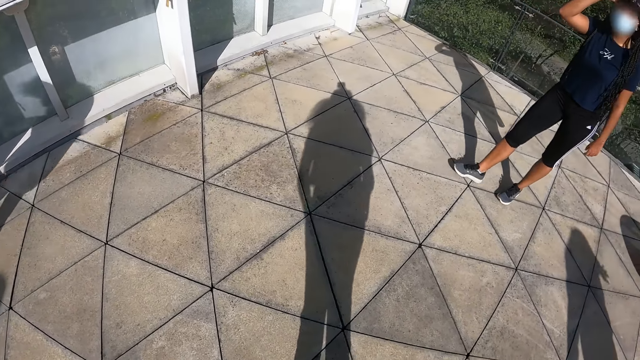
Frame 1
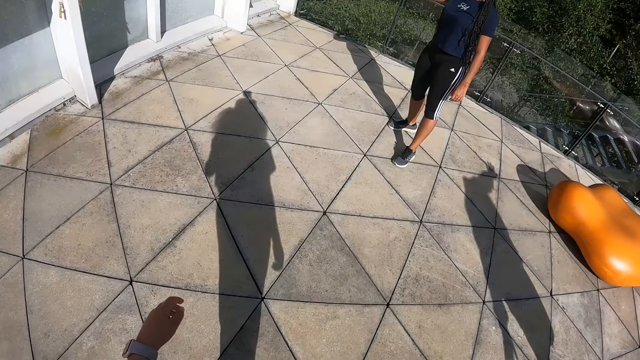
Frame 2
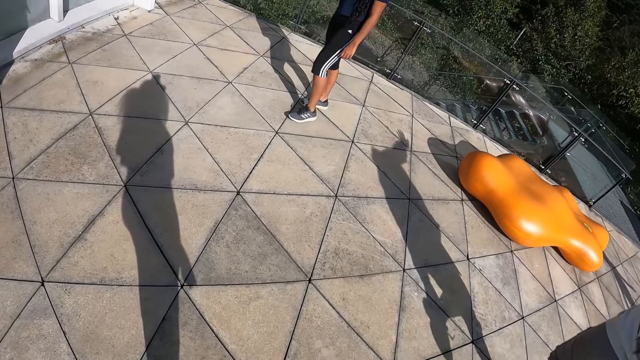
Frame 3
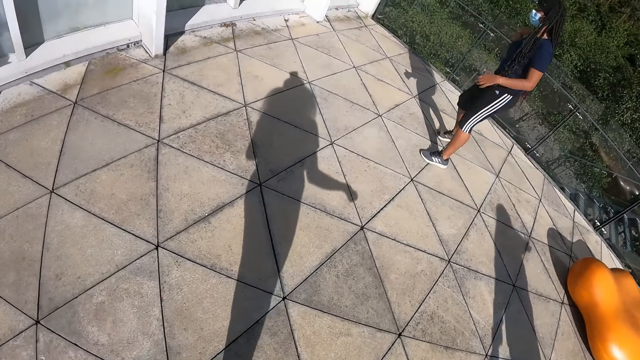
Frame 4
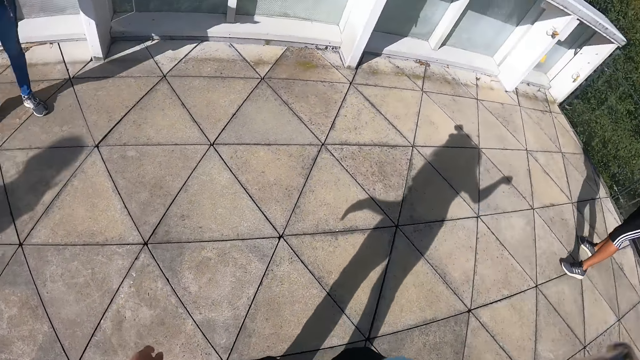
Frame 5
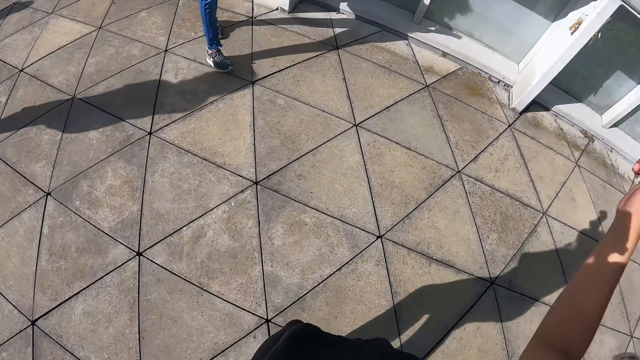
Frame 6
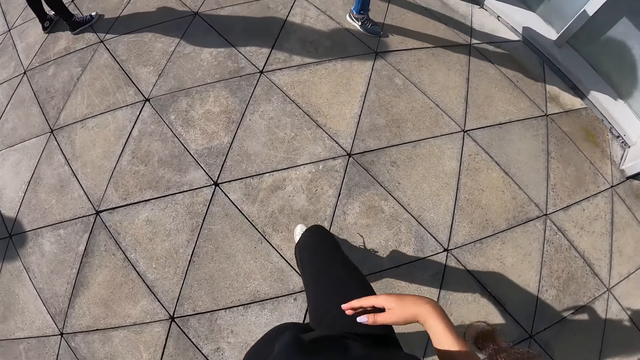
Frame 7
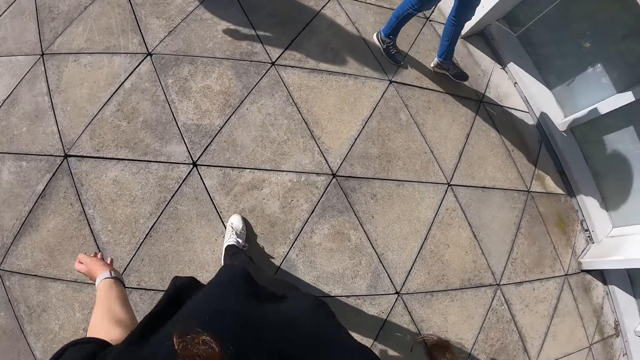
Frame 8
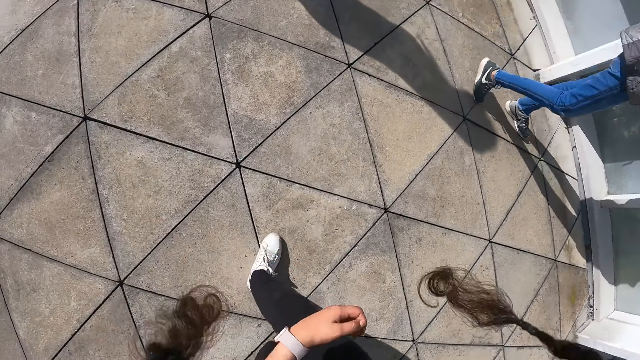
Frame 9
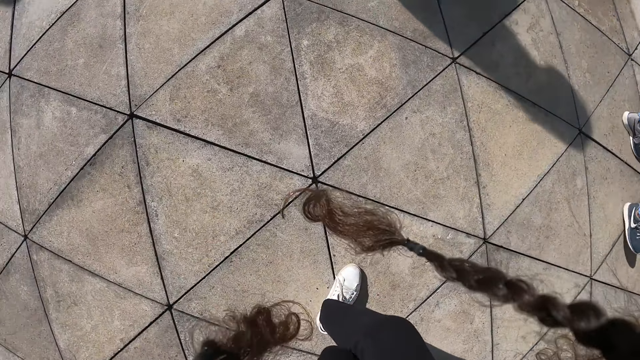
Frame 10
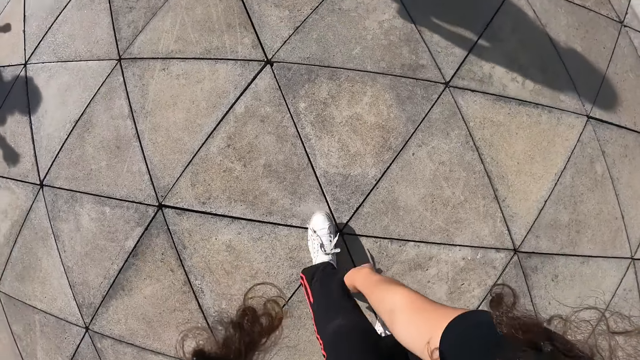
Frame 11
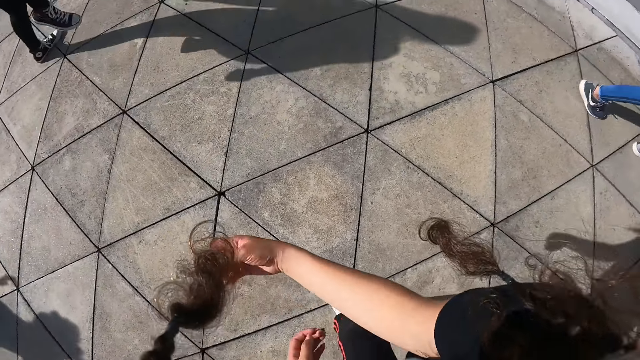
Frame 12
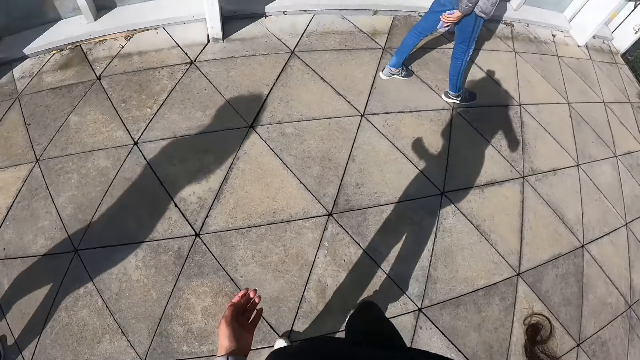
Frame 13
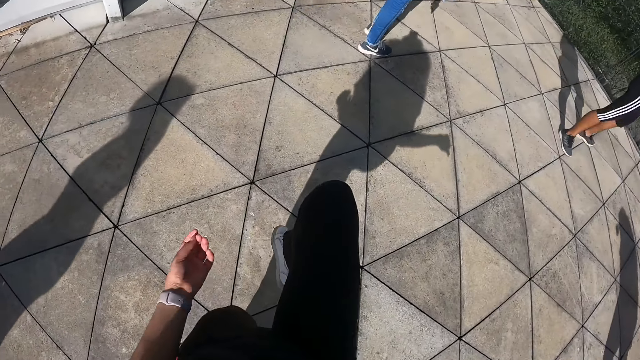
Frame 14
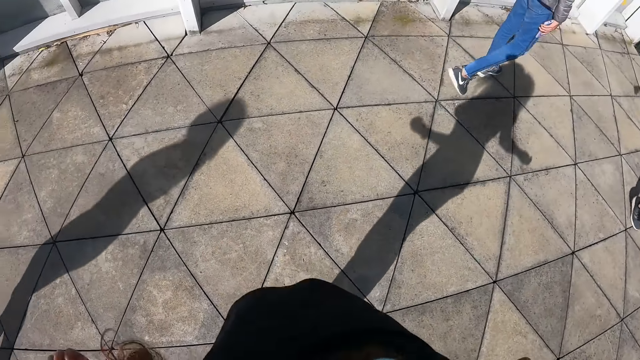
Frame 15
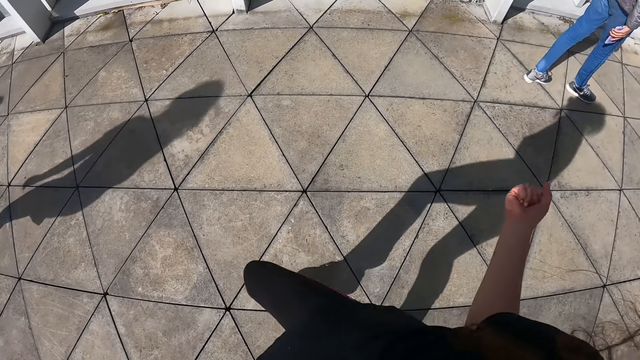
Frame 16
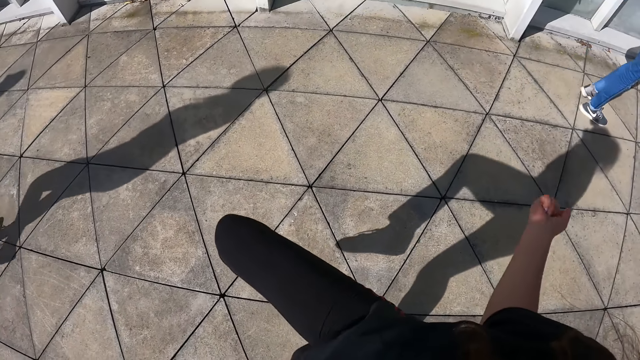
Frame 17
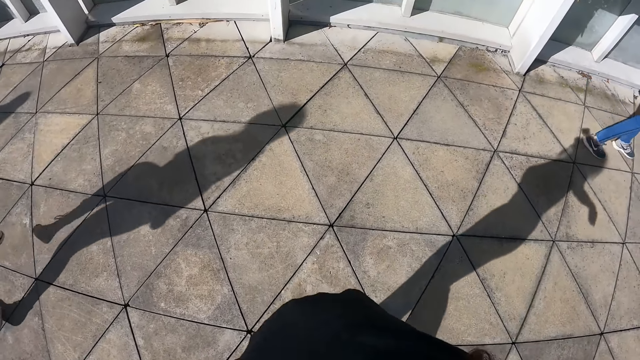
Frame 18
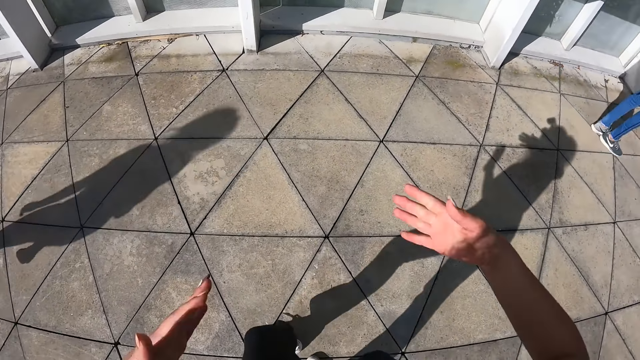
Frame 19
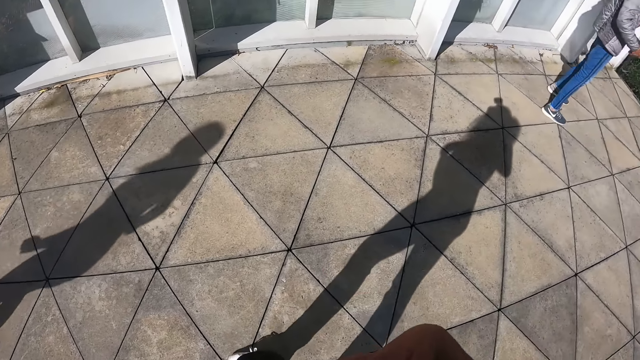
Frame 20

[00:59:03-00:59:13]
The camera wearer dances.

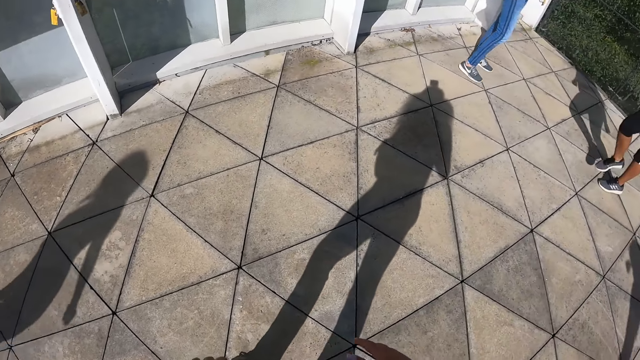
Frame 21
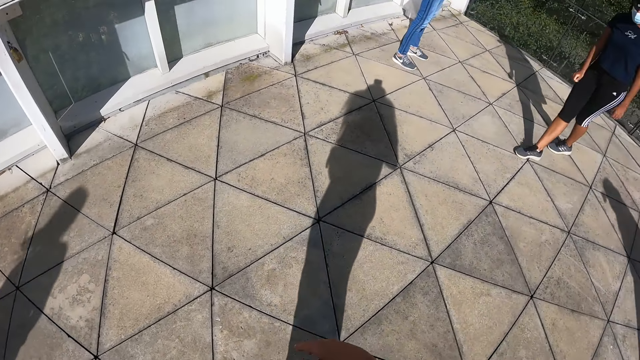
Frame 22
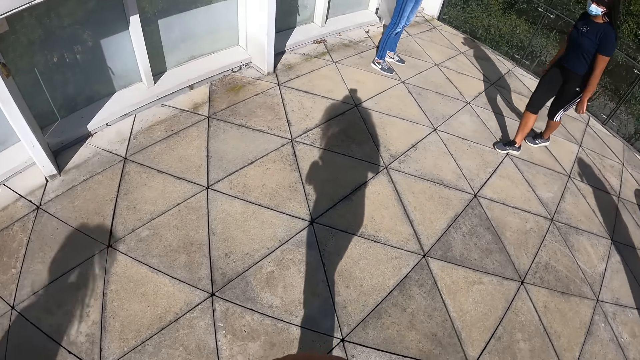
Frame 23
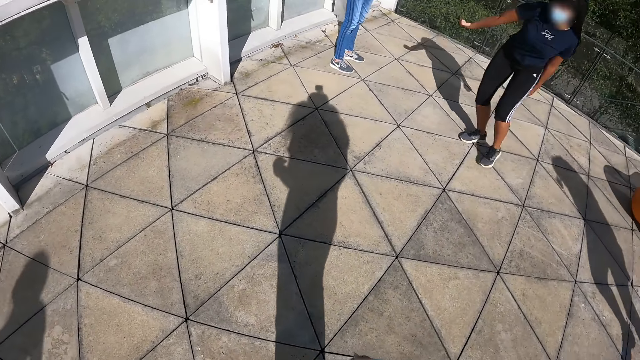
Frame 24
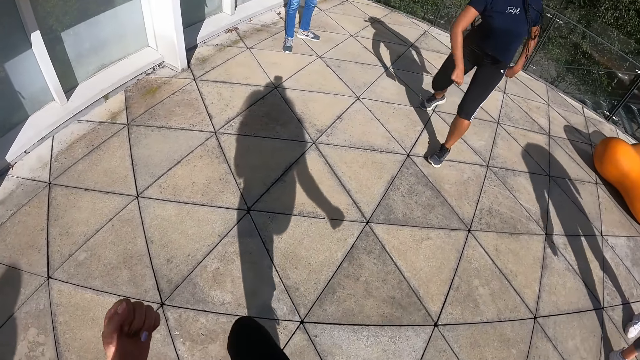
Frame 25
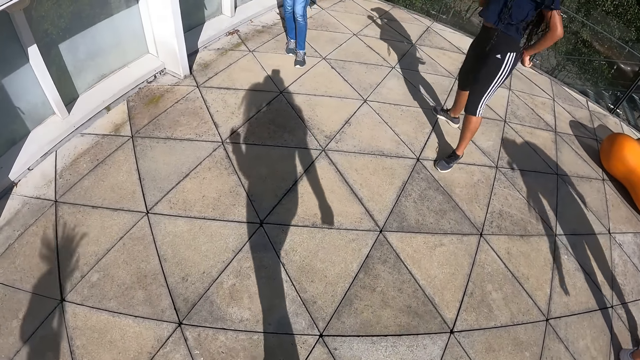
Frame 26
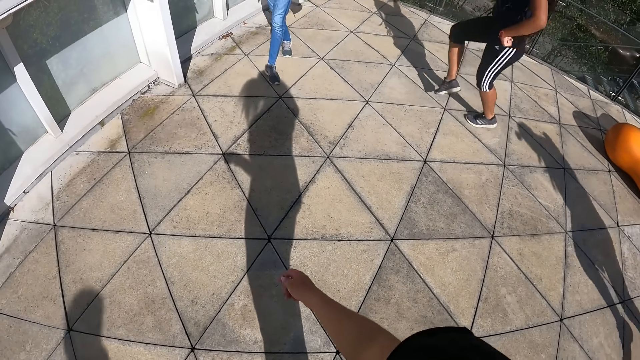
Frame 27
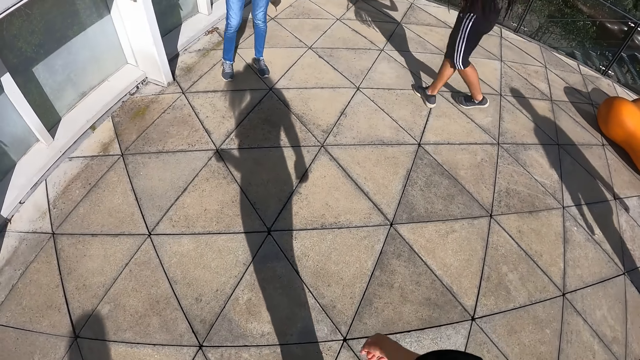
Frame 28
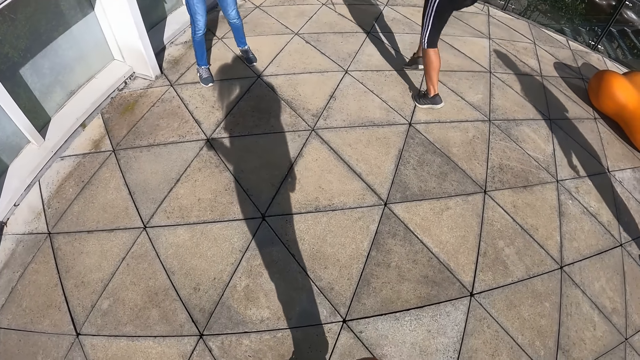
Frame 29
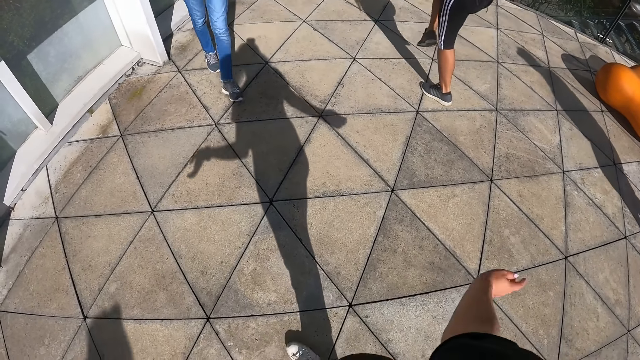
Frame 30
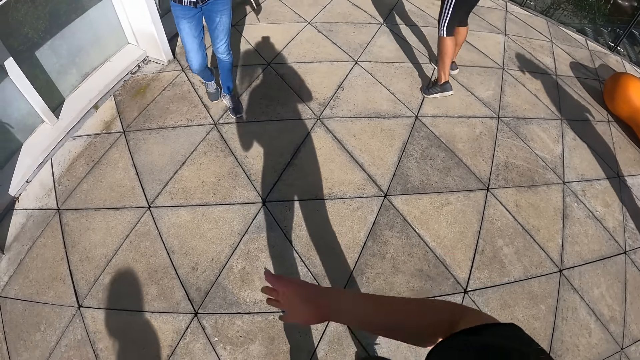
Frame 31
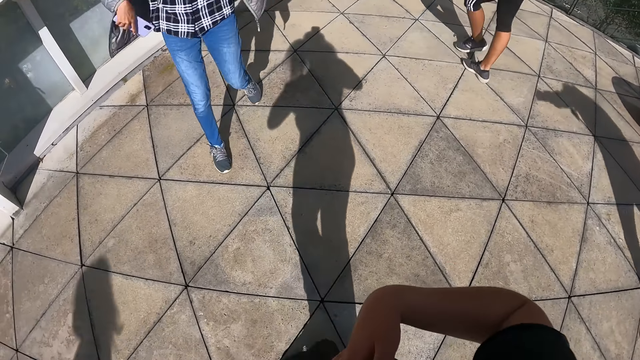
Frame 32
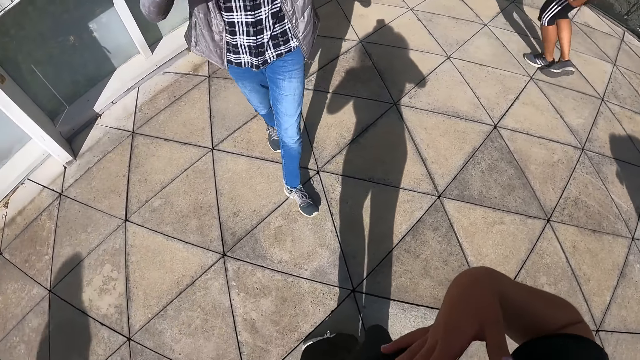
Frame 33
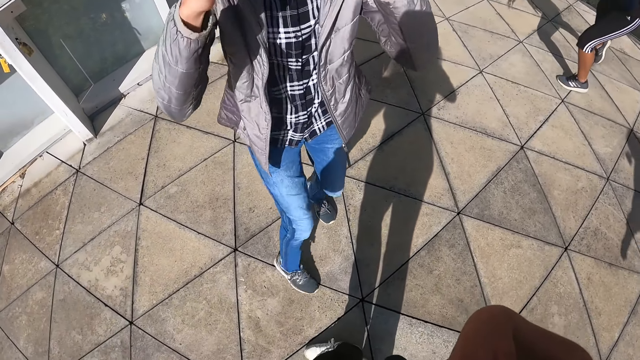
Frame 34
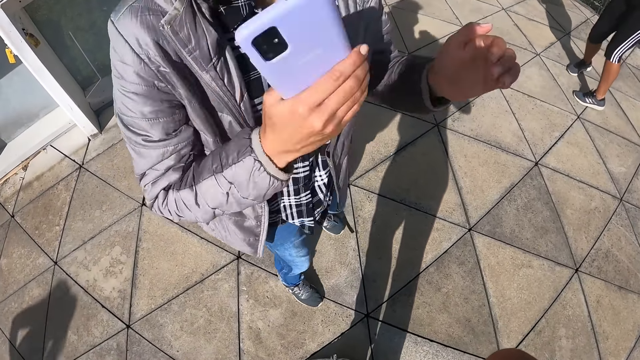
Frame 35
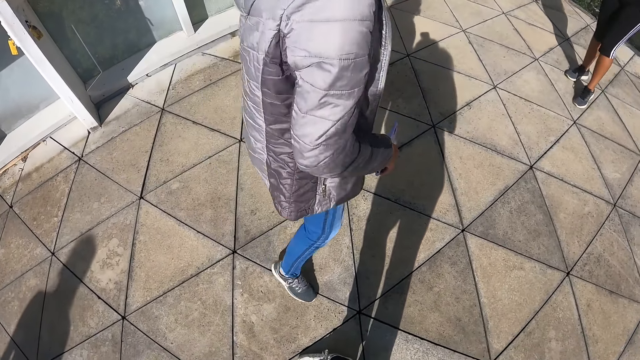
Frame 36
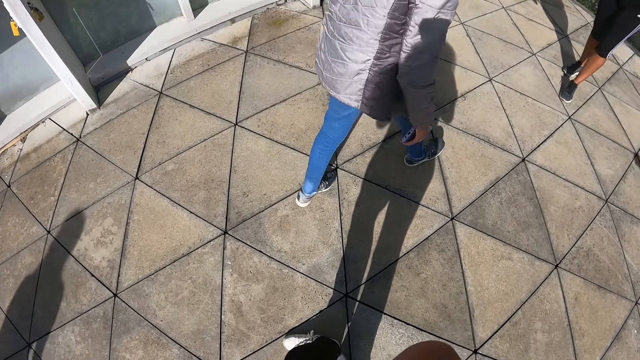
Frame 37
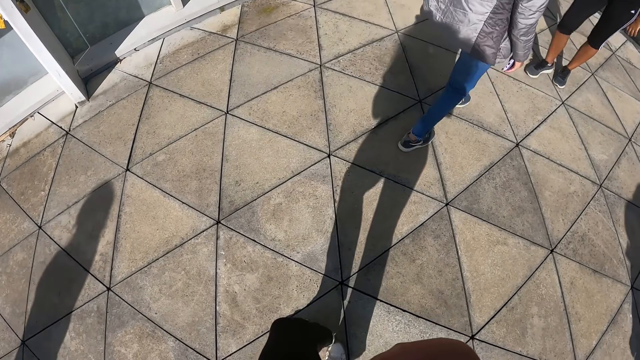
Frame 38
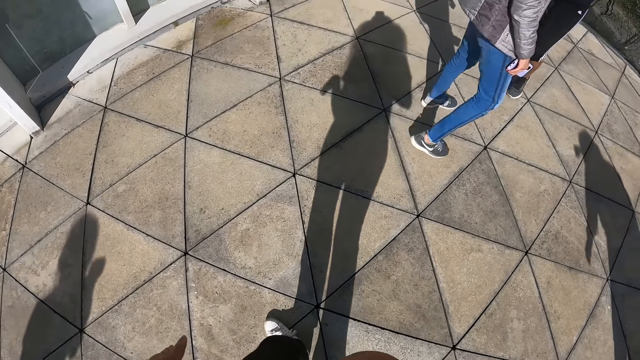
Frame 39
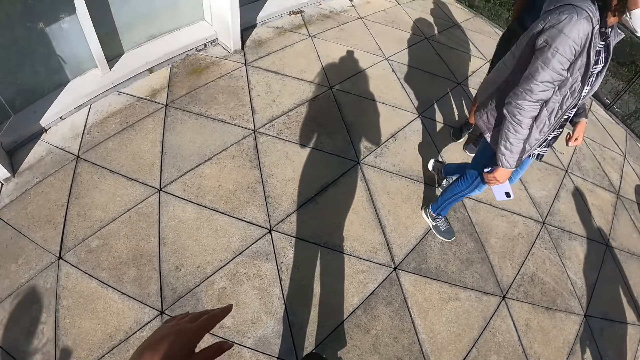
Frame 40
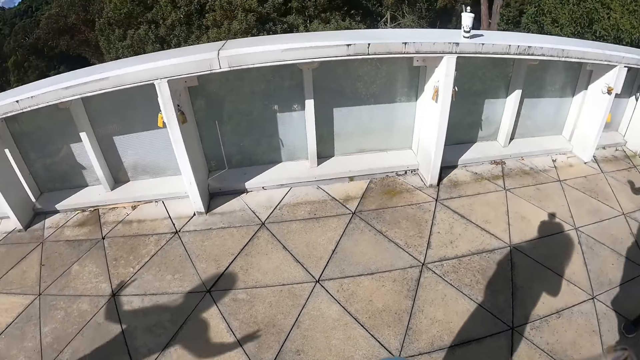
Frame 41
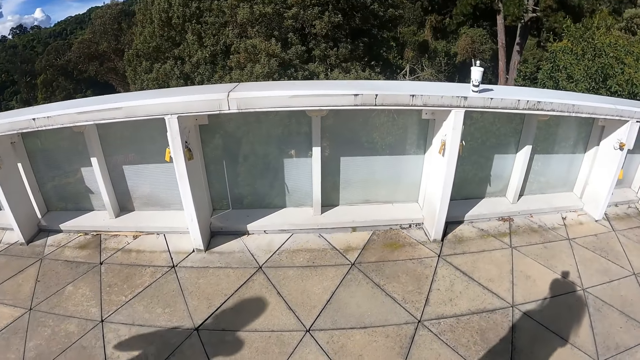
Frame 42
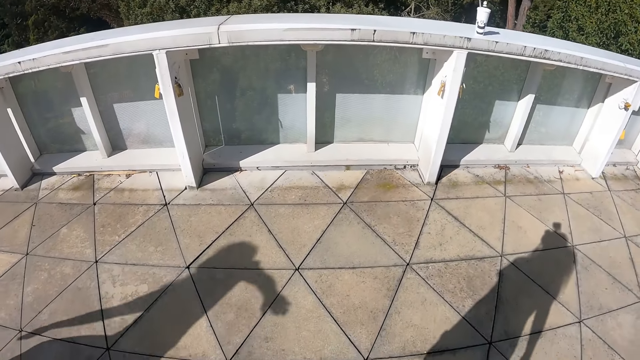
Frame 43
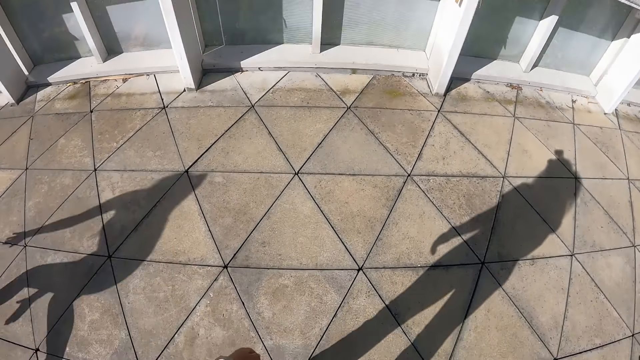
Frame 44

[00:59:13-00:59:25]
A woman dances. An instructor holds a phone with her right hand. The instructor interacts with the camera wearer. The camera wearer converses with a man.
